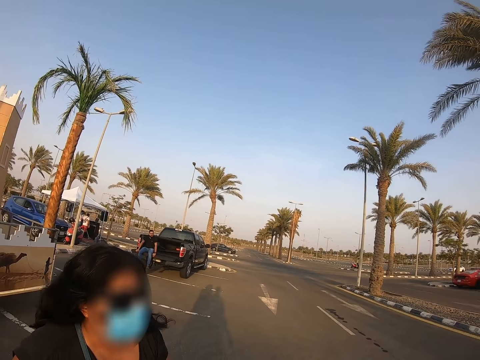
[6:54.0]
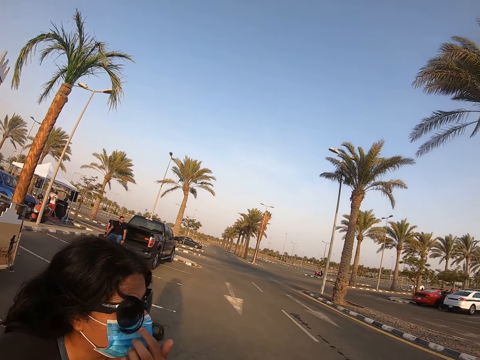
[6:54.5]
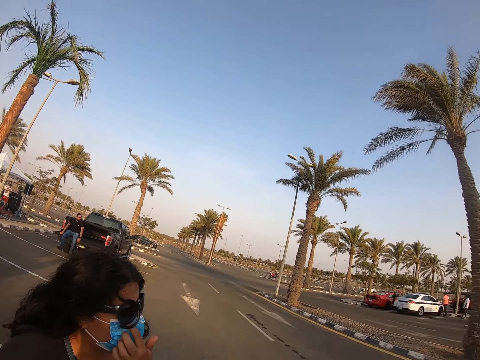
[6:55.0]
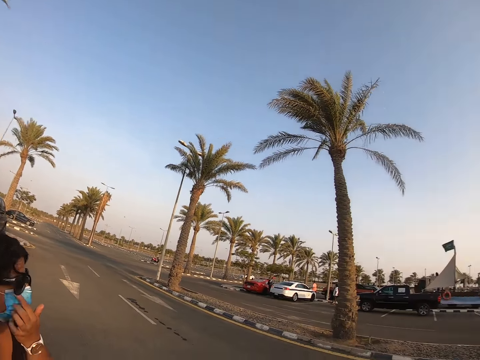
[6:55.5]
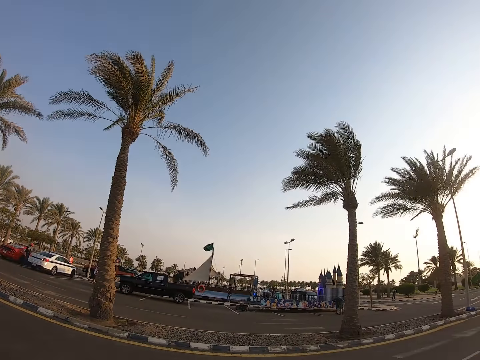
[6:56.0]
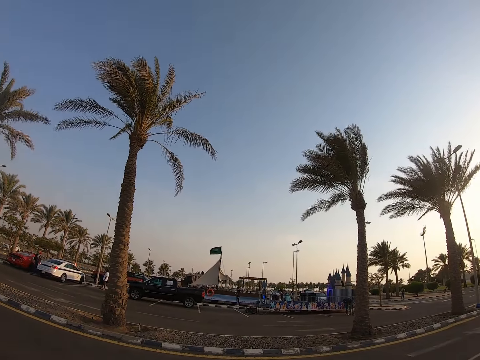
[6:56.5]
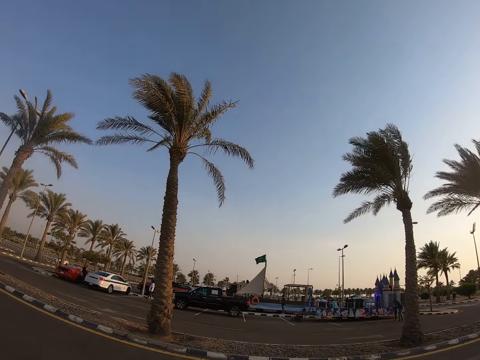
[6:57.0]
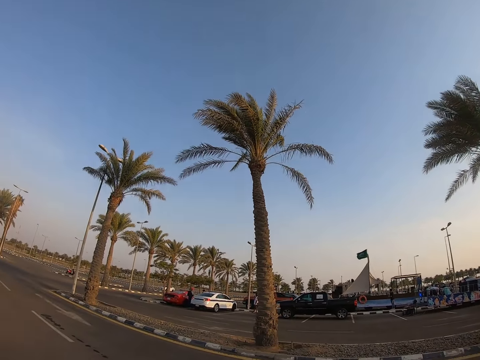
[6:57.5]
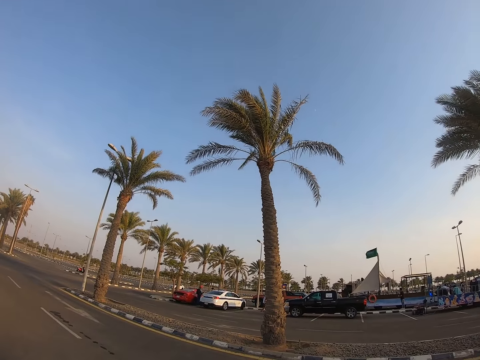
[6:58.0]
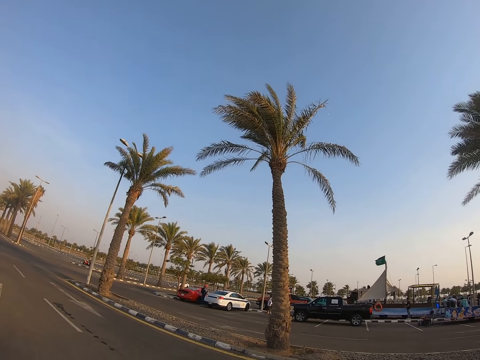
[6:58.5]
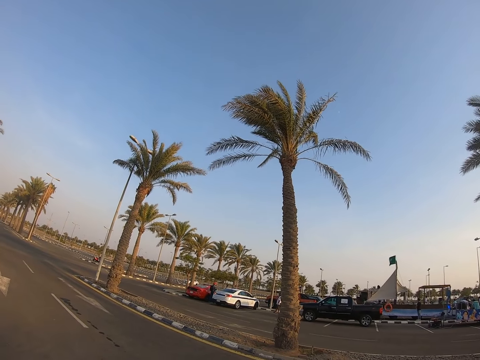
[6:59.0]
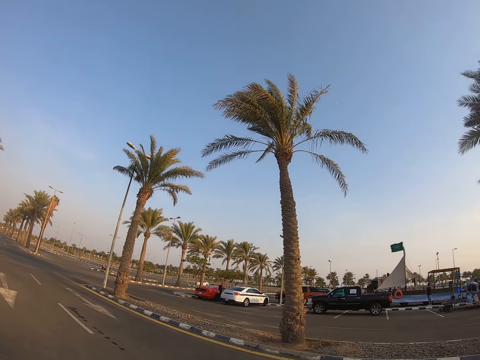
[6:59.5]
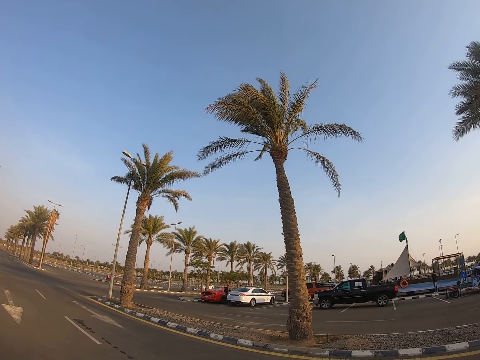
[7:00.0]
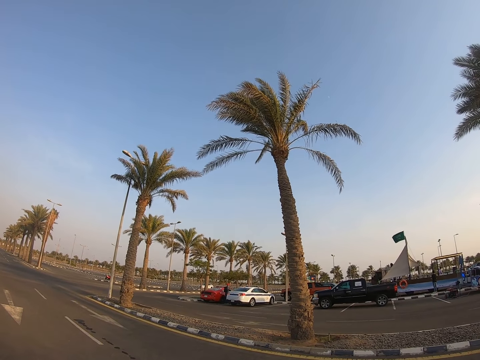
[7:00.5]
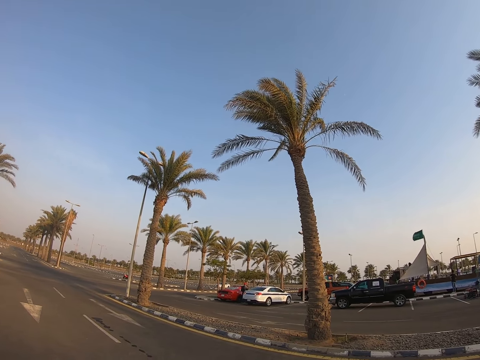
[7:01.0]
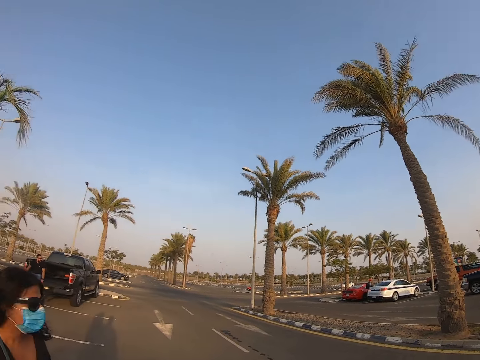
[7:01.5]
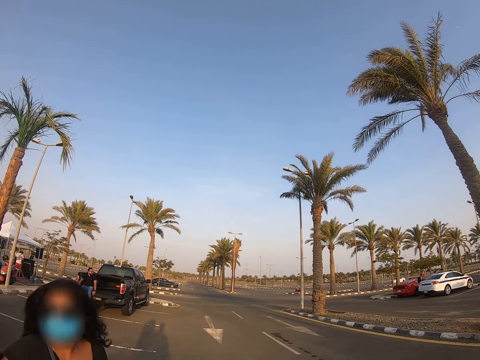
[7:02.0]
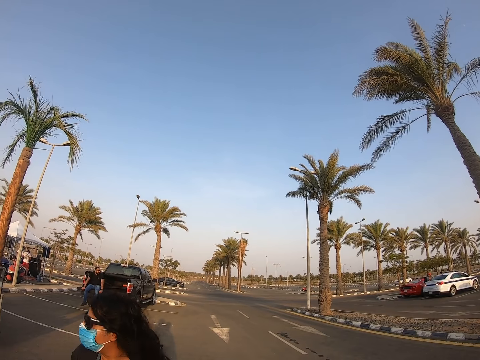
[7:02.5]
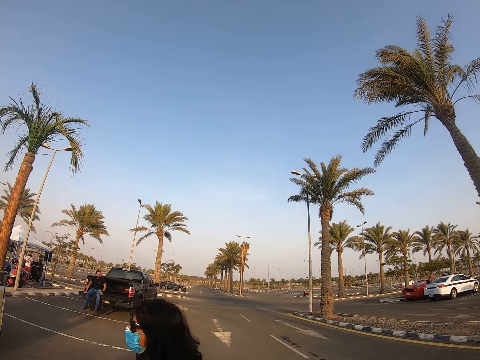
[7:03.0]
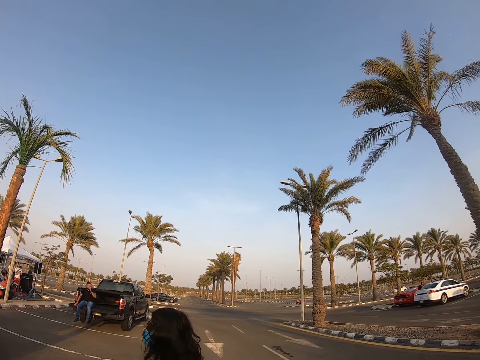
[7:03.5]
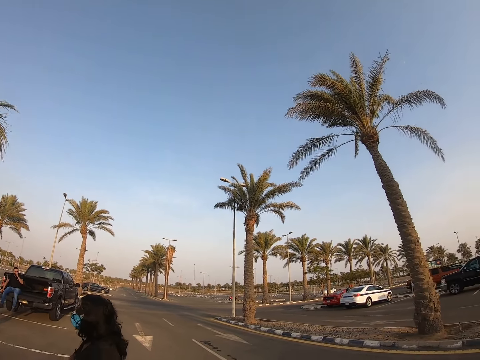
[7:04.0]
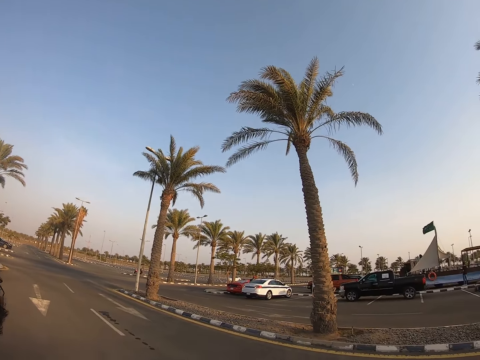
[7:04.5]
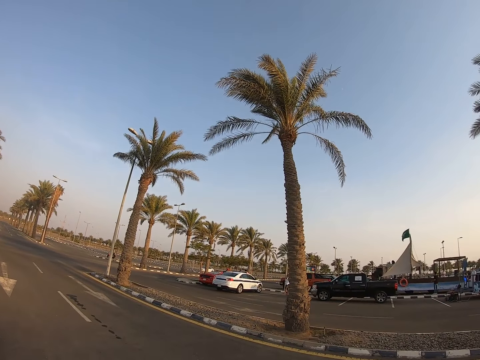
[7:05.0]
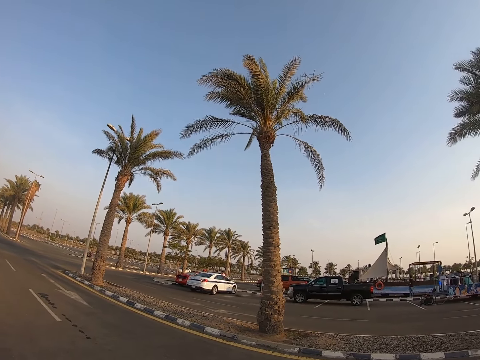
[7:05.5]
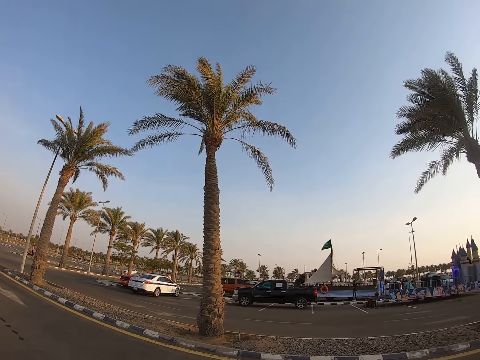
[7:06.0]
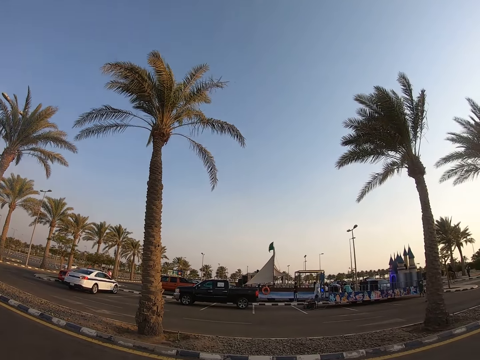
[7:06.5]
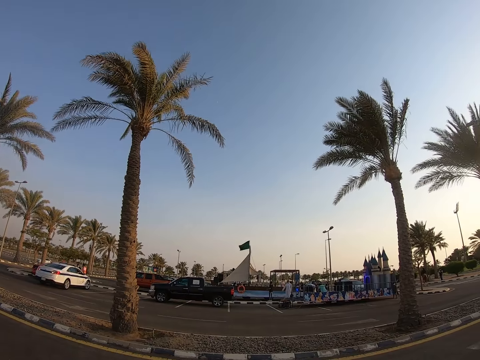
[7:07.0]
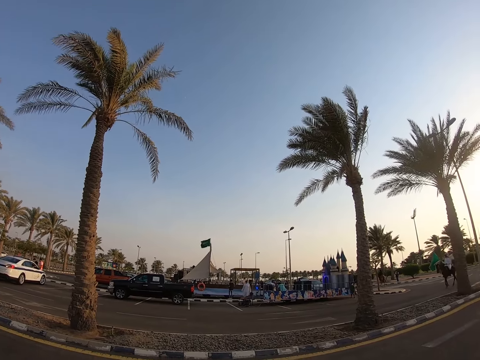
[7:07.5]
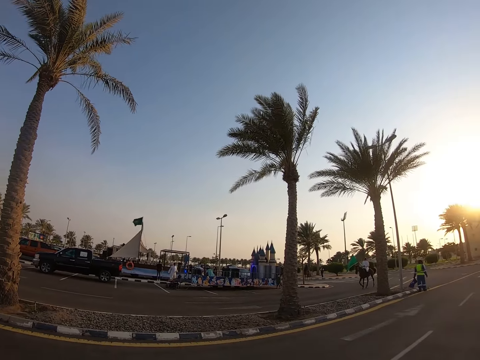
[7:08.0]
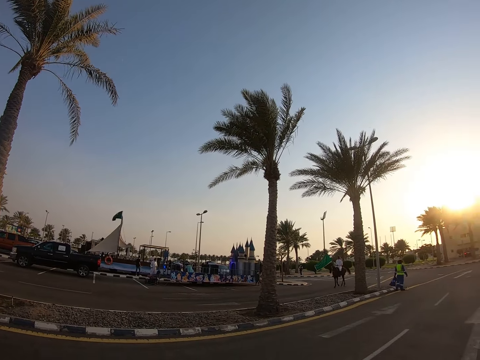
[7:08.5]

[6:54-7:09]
A lady stands beside the camera wearer.

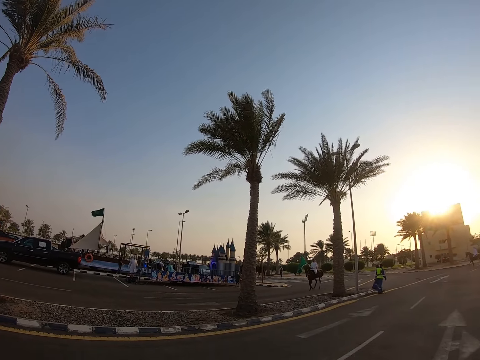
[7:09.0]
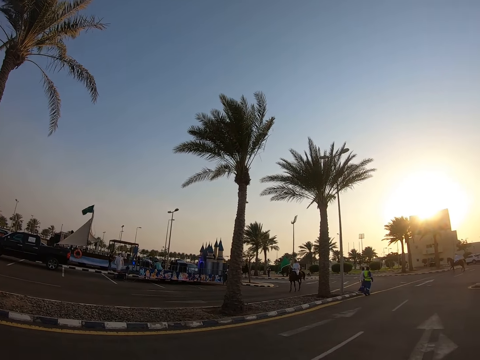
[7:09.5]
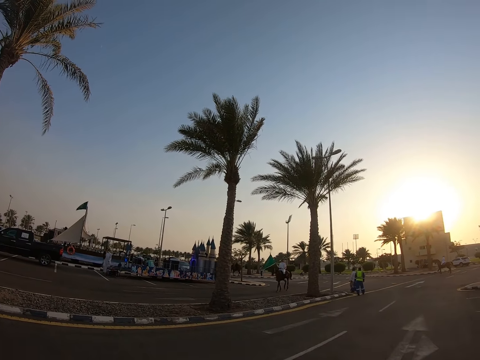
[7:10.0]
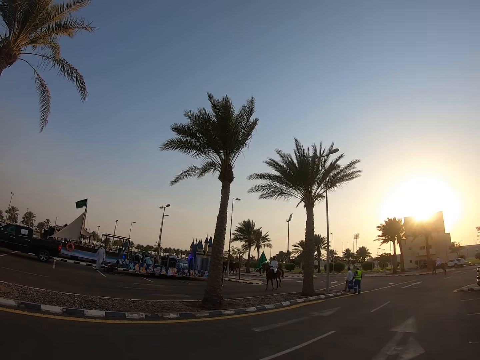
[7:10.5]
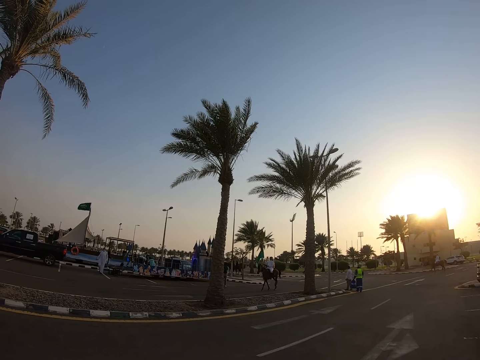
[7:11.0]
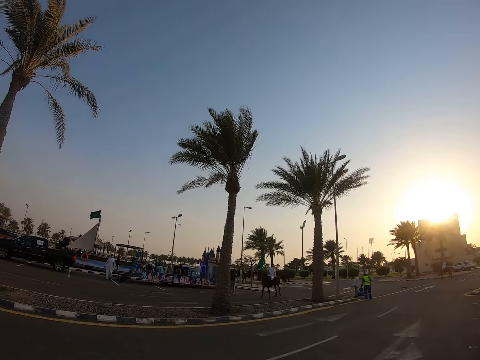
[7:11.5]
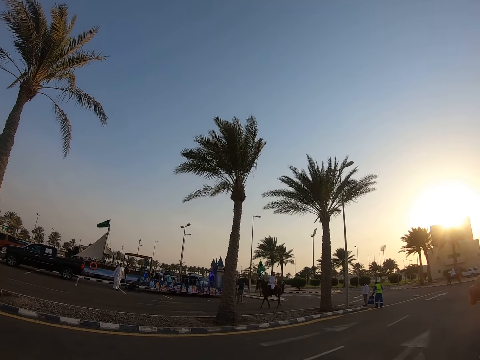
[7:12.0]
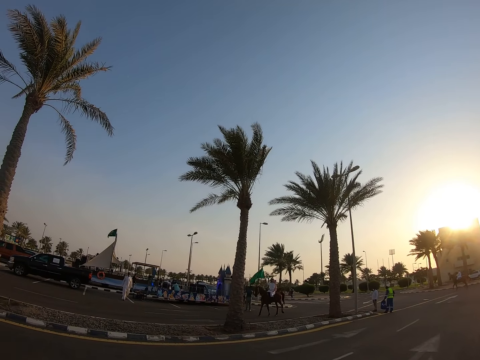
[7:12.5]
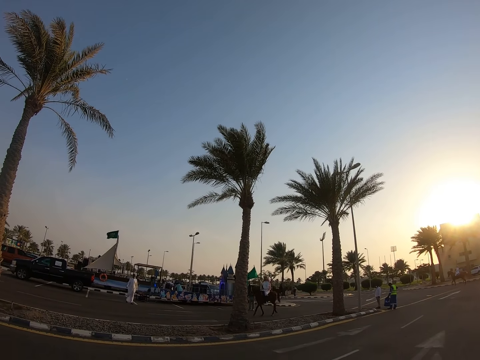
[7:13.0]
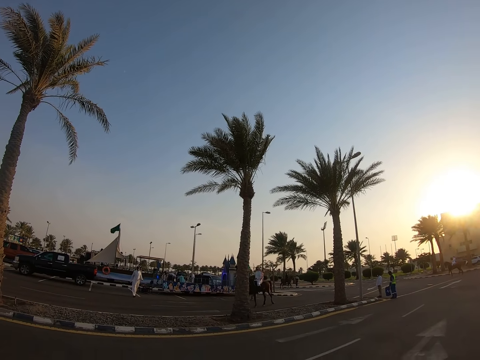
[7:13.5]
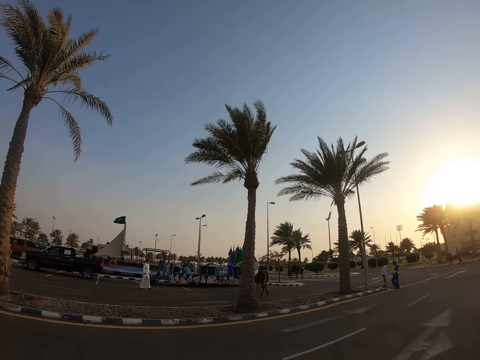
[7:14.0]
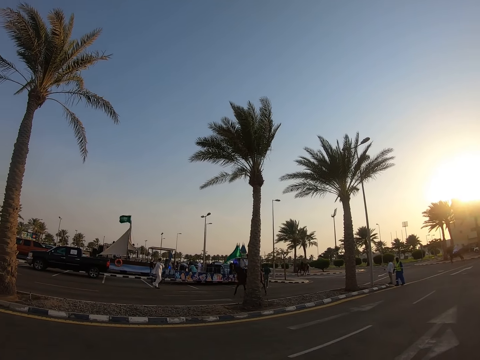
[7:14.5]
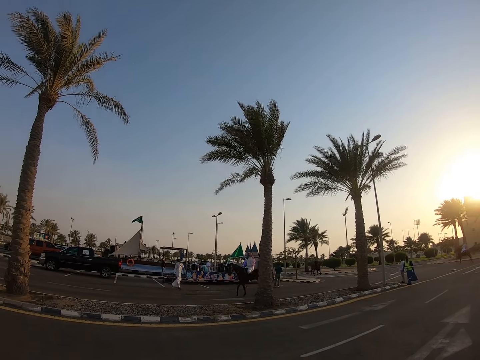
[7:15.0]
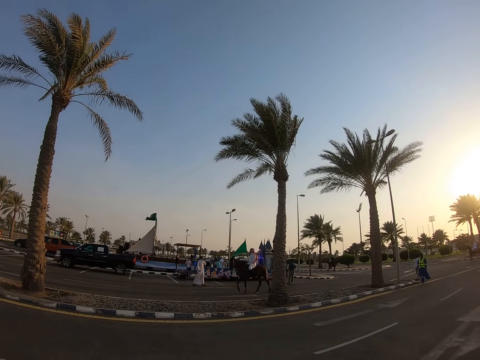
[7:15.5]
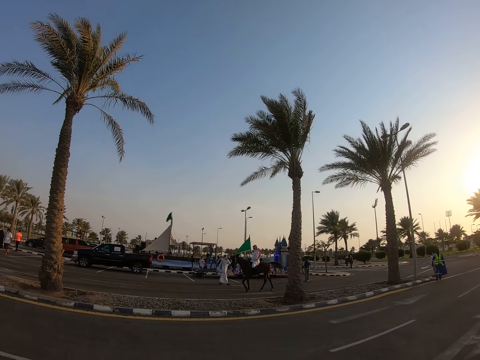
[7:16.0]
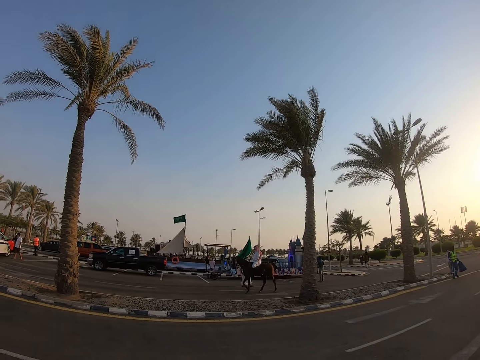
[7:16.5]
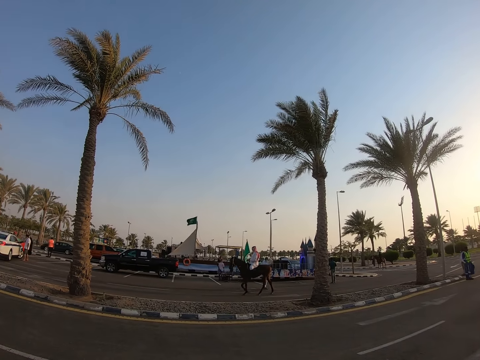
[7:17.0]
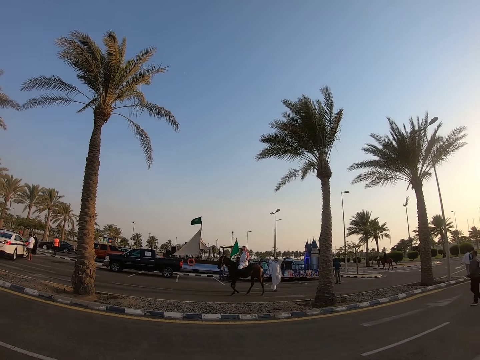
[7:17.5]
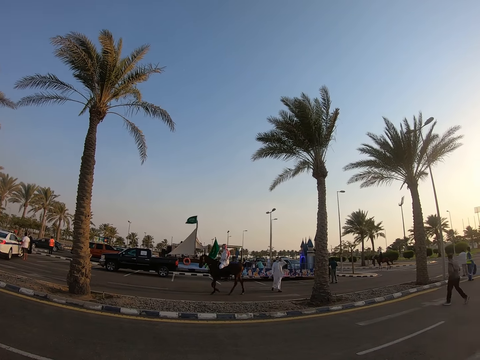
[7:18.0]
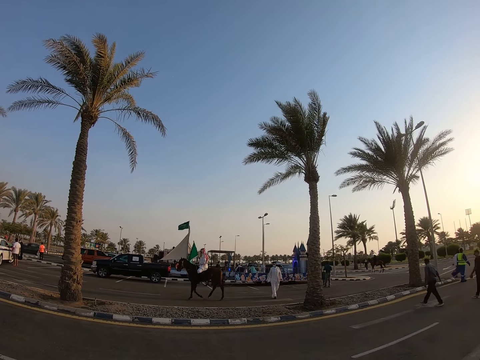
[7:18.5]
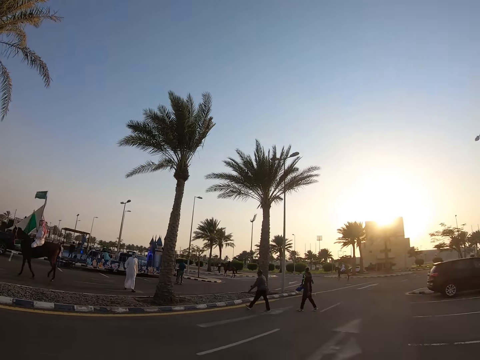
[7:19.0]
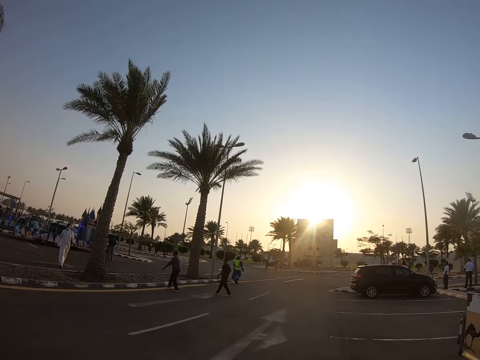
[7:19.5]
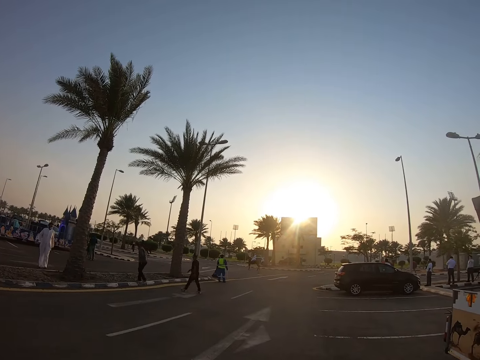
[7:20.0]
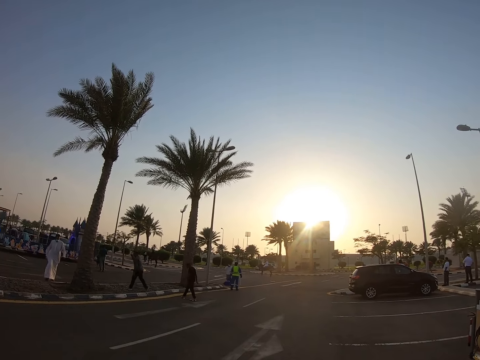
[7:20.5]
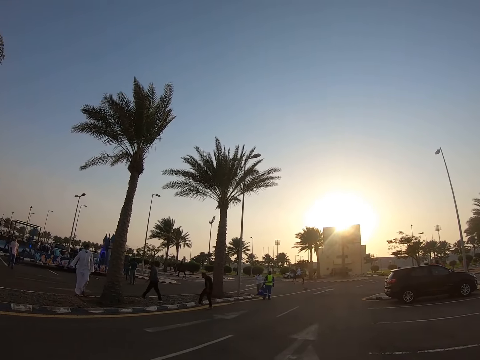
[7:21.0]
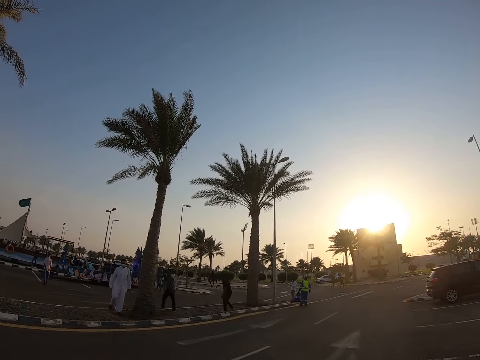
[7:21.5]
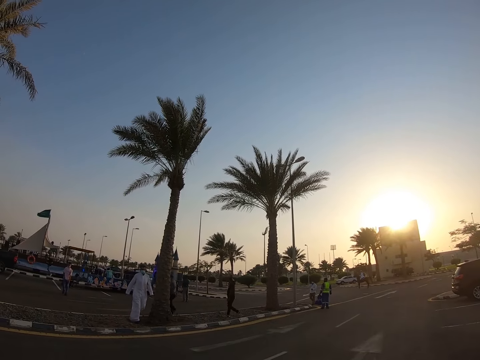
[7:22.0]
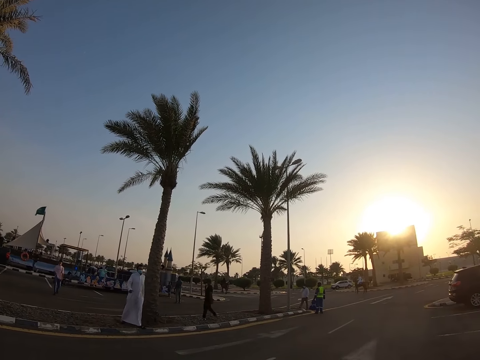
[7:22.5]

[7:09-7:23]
A man rides on a horse.
